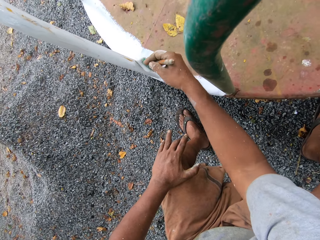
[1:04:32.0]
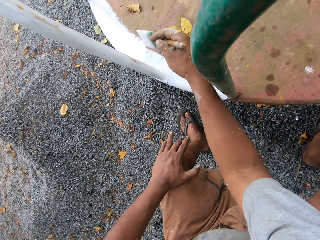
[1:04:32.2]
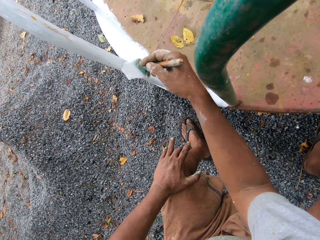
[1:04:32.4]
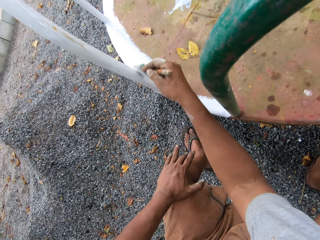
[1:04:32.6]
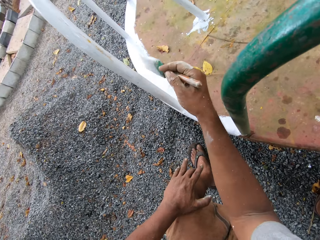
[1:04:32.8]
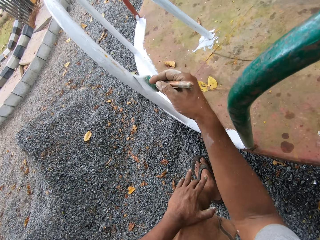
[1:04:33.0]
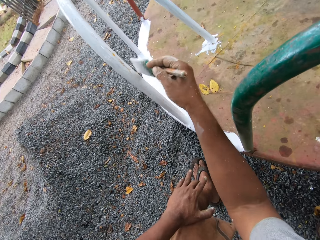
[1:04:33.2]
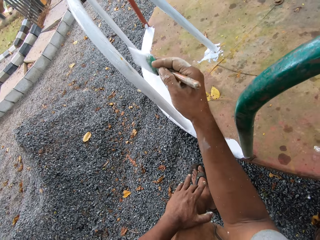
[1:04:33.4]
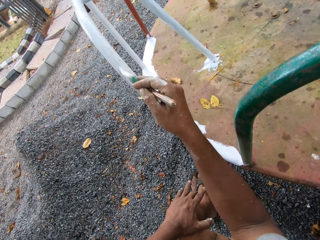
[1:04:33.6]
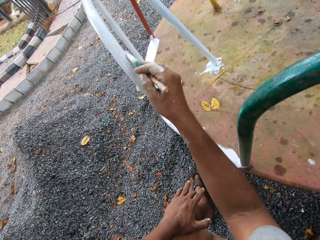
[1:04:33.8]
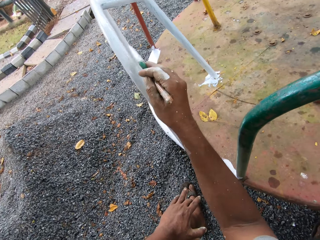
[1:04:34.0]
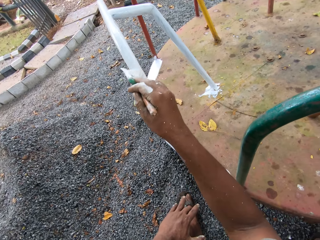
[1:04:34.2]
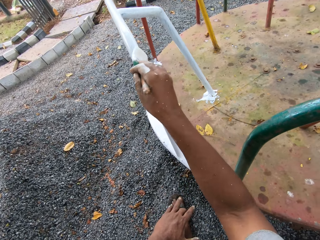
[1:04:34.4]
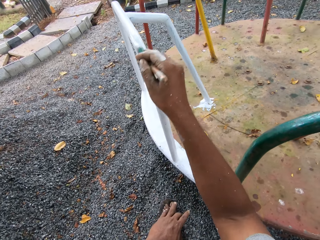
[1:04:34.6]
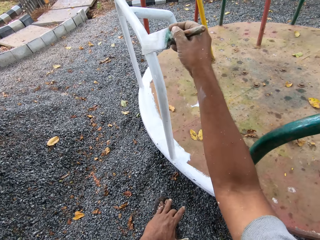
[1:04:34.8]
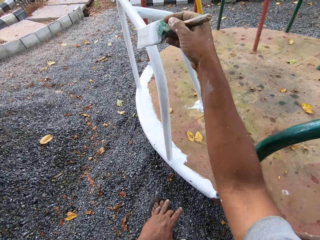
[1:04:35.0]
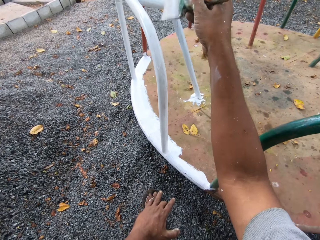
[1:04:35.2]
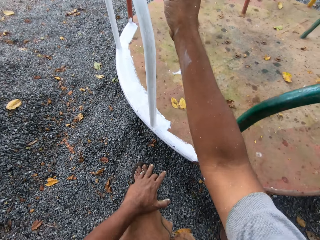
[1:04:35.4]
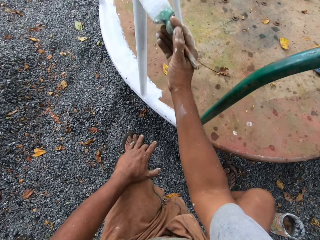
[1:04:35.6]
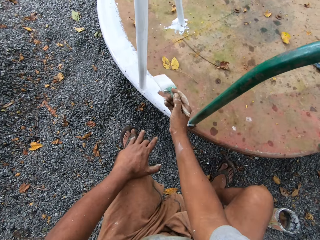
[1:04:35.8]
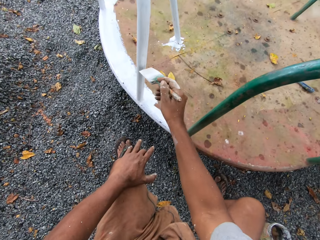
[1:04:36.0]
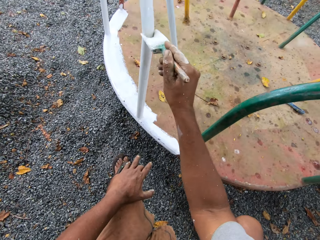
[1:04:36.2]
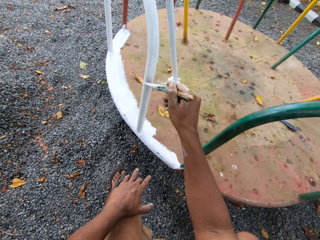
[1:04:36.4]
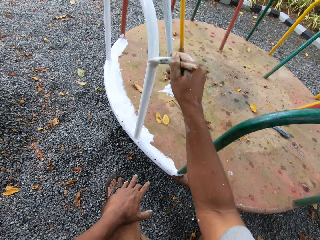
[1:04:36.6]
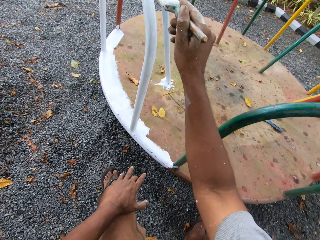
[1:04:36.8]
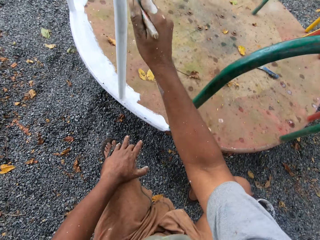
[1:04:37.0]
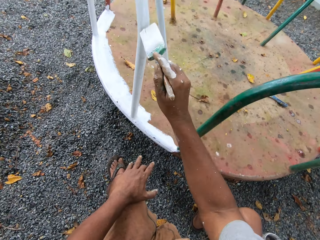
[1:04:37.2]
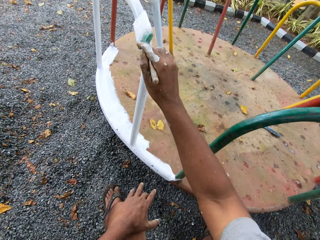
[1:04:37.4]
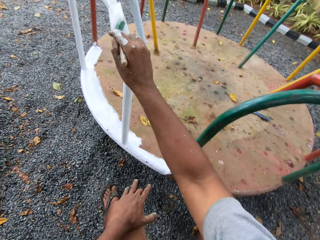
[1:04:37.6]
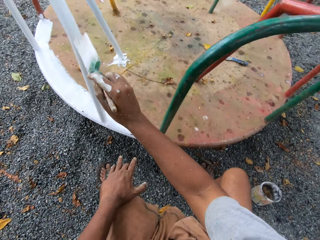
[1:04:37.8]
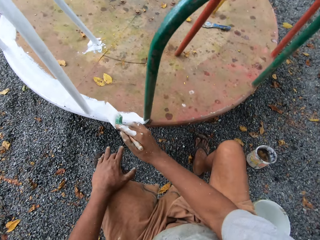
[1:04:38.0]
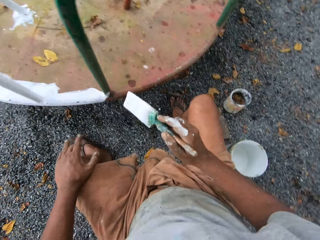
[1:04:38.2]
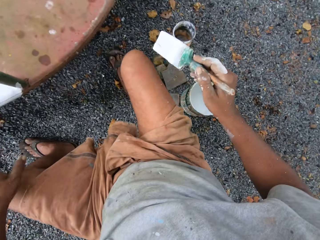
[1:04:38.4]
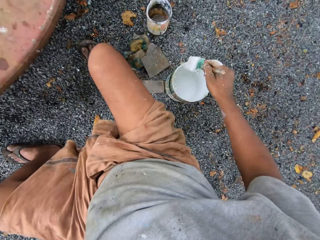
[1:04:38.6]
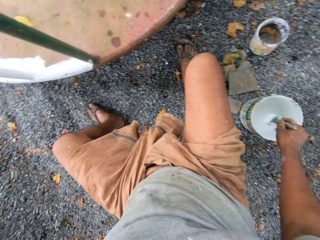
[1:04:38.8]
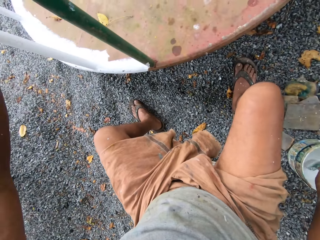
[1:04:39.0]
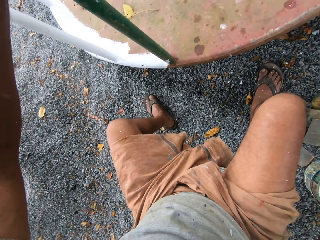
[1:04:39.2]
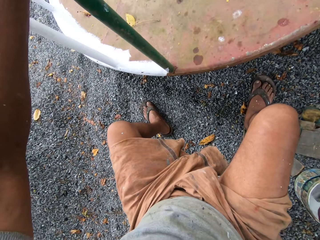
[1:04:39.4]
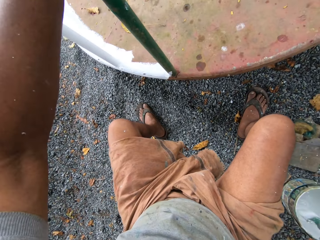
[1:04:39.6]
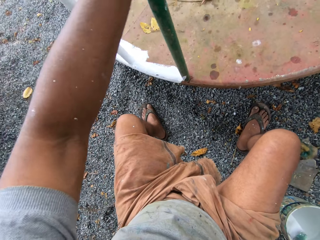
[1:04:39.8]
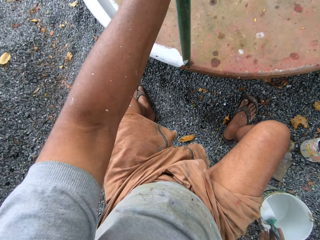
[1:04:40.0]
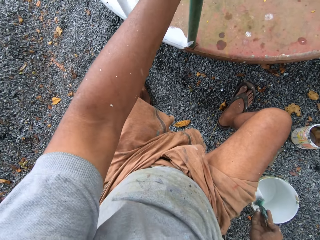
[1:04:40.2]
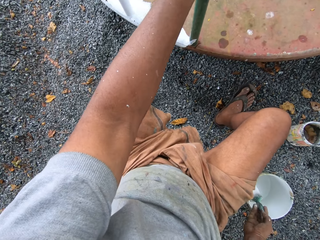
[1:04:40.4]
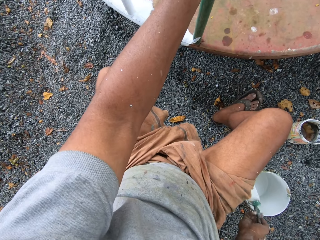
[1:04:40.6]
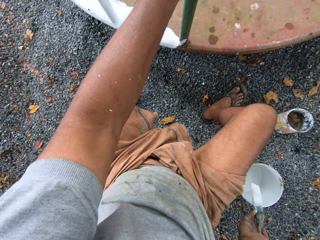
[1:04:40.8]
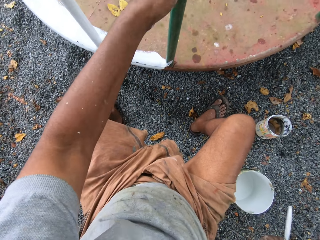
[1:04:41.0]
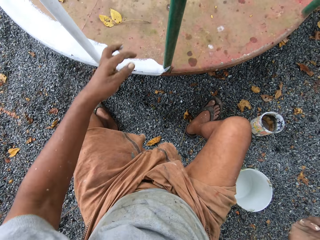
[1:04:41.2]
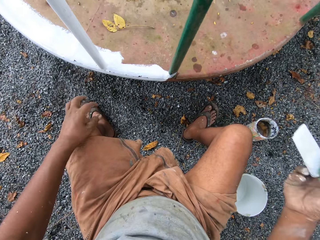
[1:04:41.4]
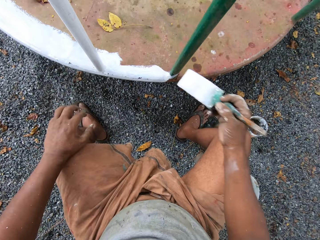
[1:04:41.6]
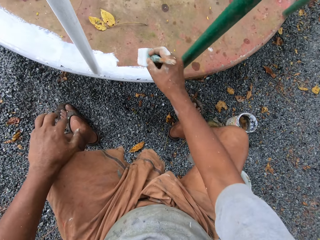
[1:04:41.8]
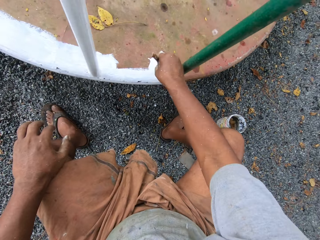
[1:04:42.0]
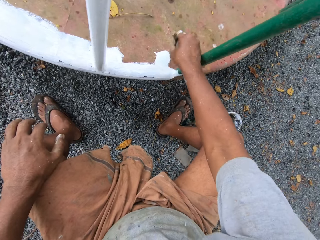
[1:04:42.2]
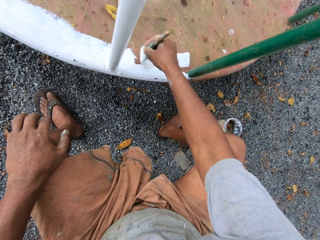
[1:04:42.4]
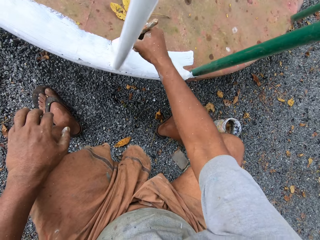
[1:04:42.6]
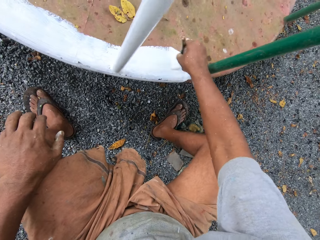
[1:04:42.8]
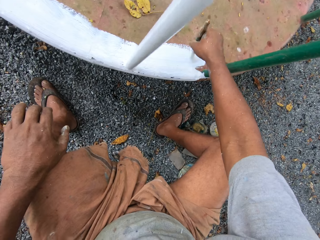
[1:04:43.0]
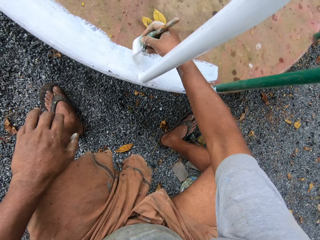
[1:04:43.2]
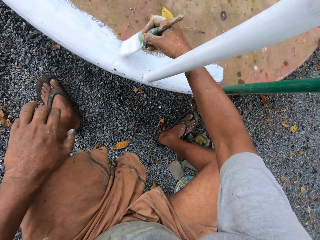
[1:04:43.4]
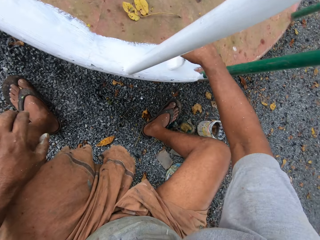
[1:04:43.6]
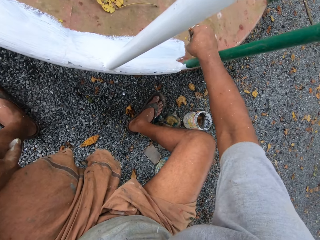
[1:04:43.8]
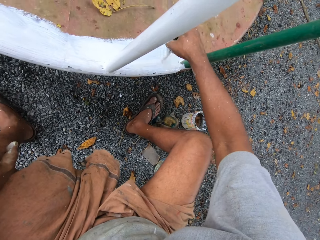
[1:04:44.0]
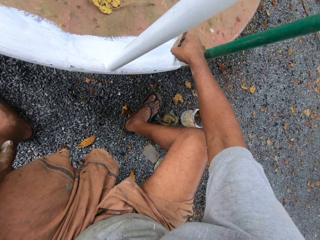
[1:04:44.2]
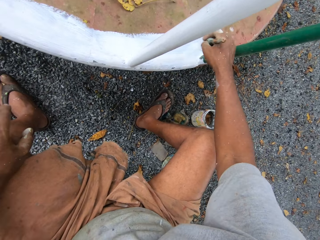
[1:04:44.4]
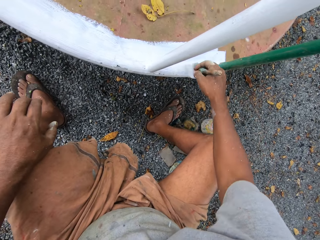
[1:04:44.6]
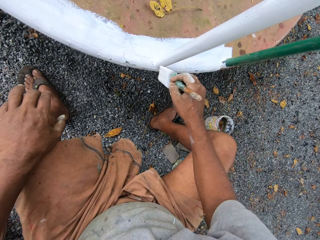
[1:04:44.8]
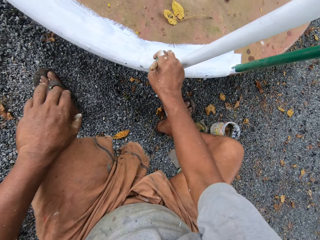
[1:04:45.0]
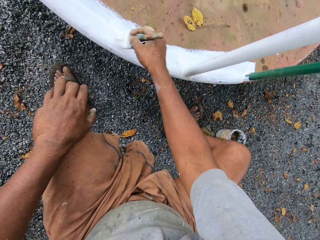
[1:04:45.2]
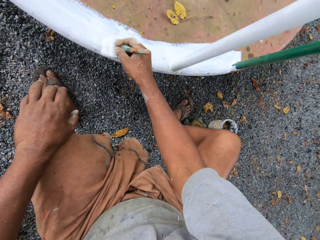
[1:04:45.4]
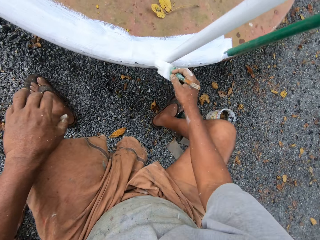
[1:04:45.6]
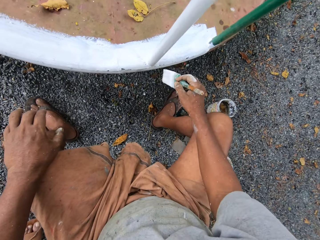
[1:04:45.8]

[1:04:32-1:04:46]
The camera wearer dips the paintbrush into the paint can on the ground. They paint the roundabout with the paintbrush.

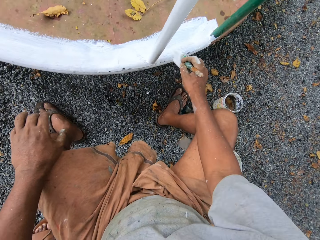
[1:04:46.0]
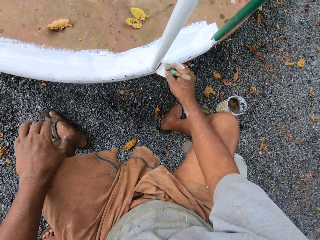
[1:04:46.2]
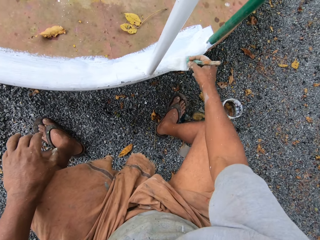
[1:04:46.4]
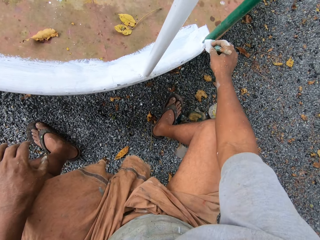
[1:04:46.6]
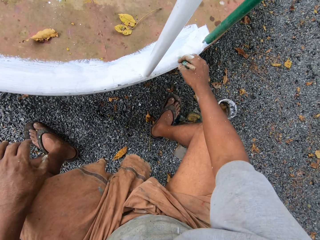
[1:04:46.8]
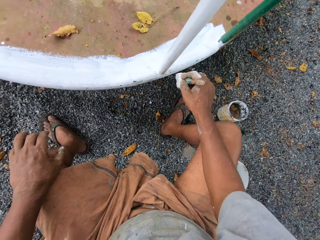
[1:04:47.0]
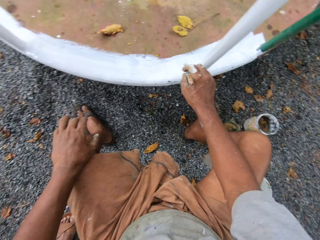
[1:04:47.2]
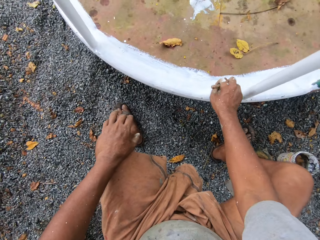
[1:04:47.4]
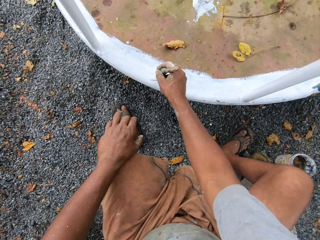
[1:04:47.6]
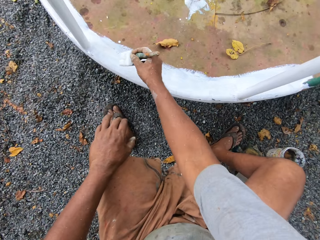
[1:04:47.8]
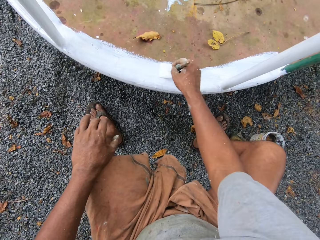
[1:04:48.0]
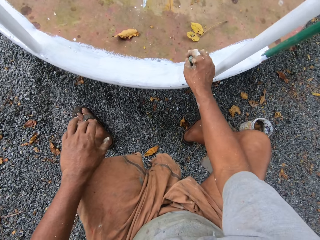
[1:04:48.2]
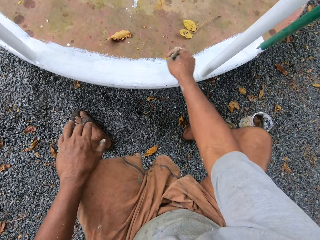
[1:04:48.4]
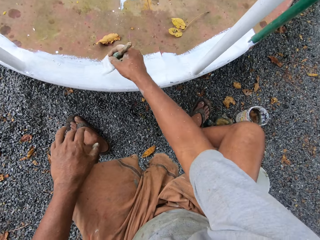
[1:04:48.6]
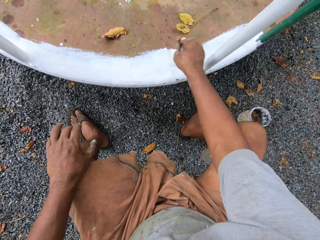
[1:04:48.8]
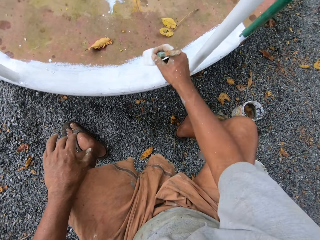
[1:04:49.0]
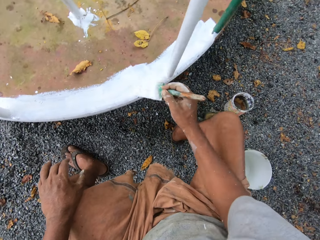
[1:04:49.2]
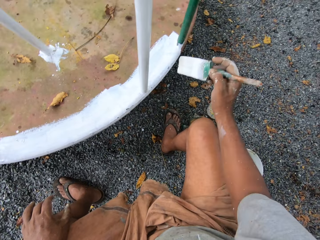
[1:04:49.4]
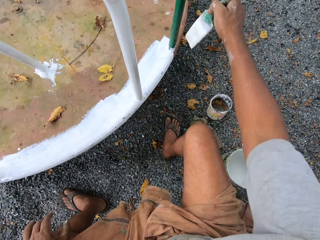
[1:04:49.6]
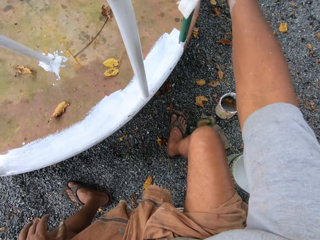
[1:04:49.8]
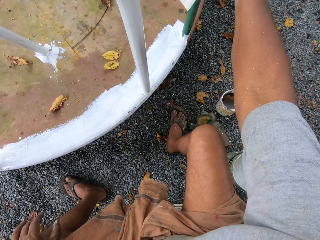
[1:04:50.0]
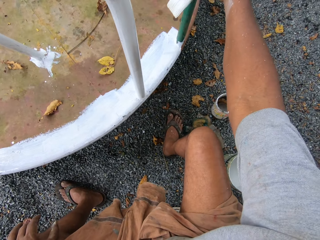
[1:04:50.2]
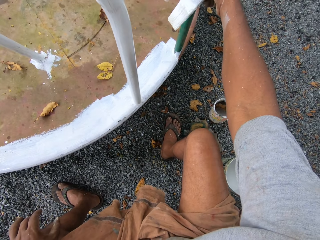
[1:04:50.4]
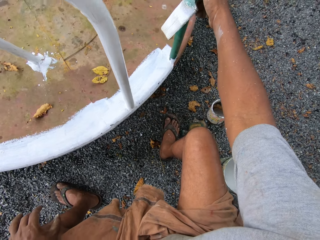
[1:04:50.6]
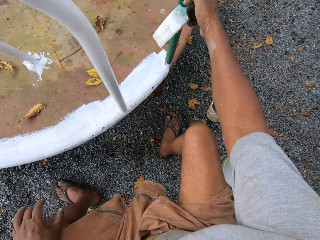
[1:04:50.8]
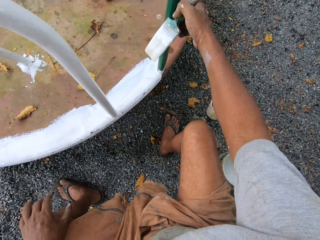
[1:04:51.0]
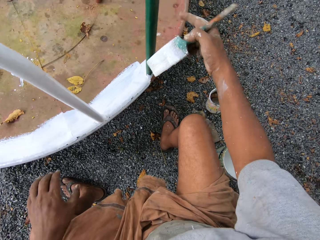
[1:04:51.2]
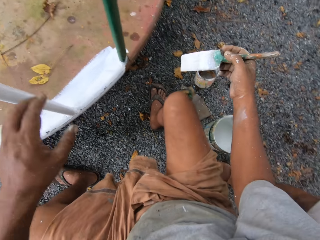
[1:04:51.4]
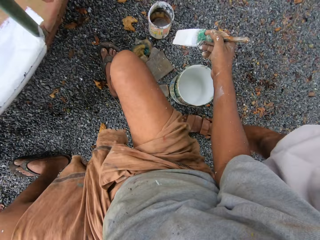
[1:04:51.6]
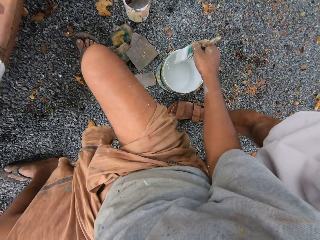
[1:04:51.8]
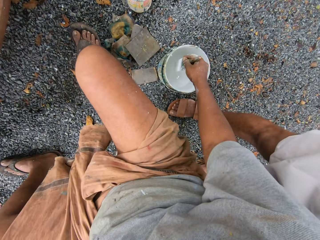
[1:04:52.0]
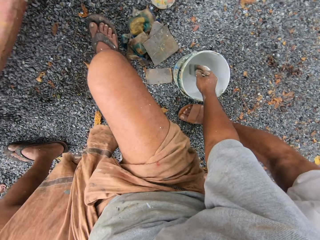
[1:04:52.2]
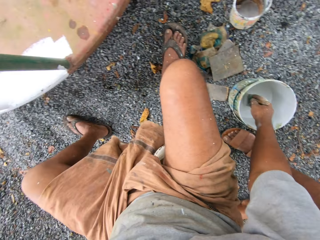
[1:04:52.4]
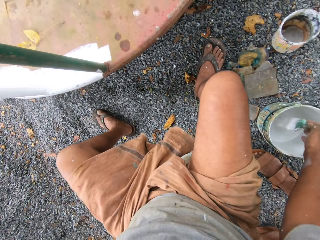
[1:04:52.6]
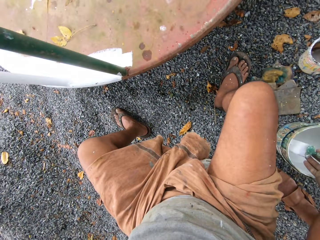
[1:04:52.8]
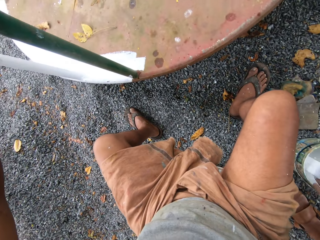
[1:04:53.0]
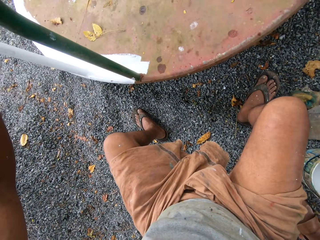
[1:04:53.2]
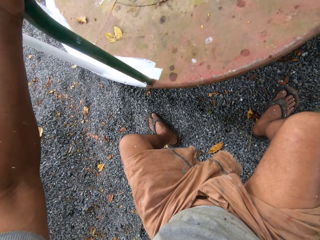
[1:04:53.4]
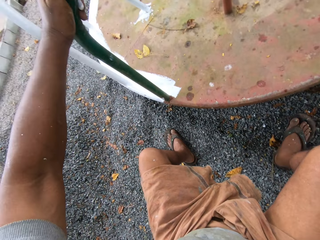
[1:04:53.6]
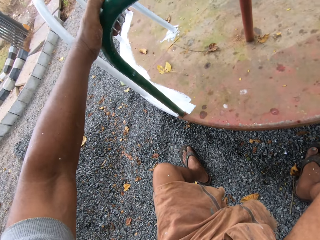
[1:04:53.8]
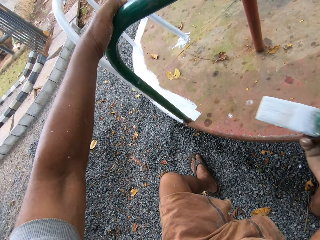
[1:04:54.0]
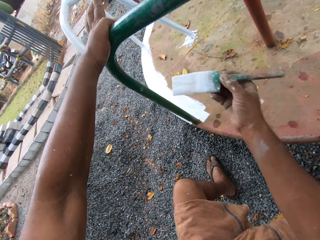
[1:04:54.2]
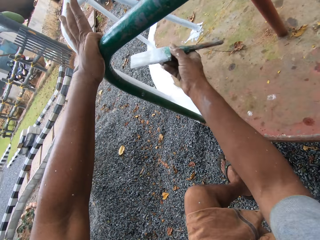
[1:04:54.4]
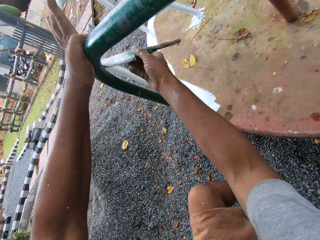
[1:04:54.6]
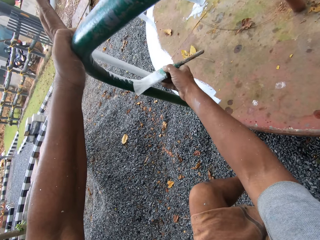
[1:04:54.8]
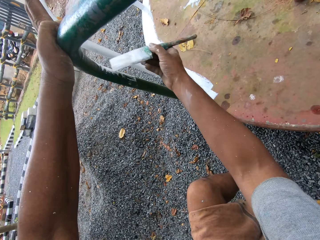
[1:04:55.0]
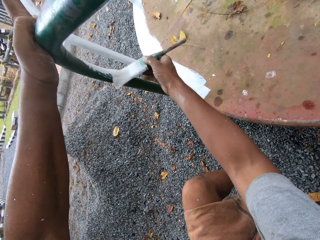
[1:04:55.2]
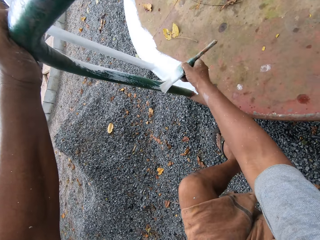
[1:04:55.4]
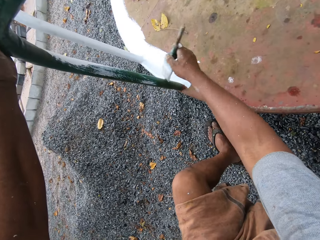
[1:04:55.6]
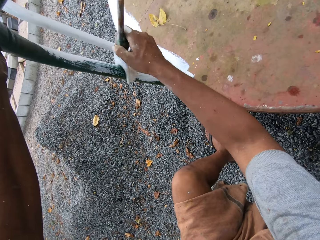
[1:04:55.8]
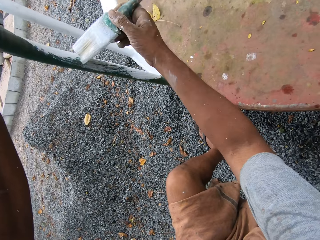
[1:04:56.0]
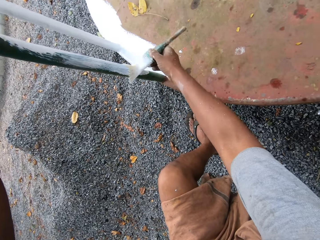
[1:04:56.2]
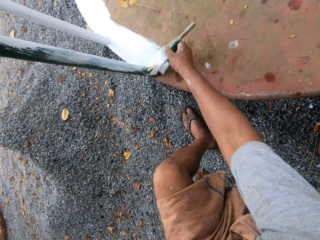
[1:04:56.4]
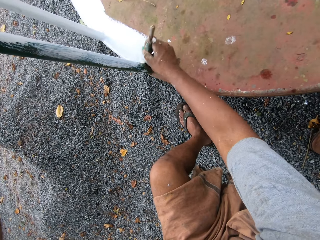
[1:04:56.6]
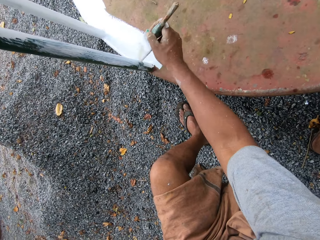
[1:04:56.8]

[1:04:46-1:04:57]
The camera wearer moves the roundabout with his right hand. He dips the paintbrush into the paint can on the ground. He holds the roundabout. He paints the roundabout with the paintbrush.
